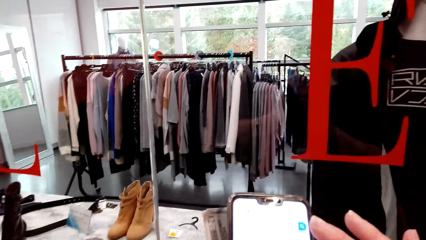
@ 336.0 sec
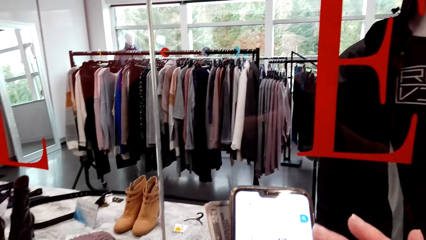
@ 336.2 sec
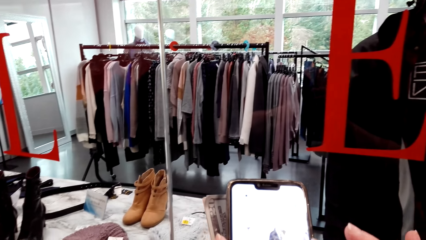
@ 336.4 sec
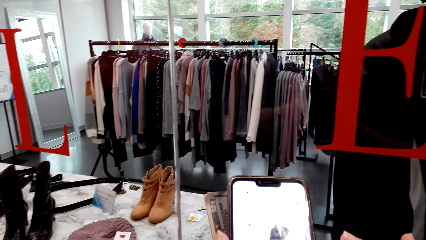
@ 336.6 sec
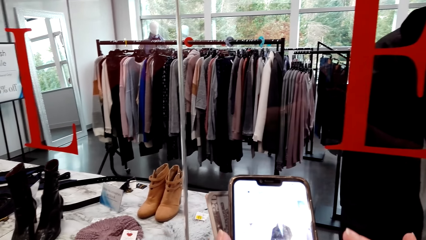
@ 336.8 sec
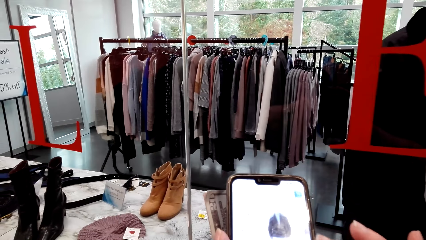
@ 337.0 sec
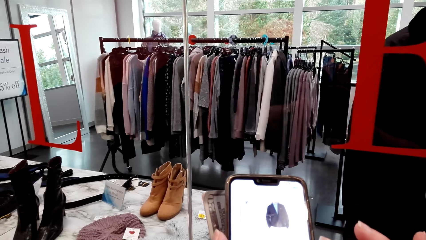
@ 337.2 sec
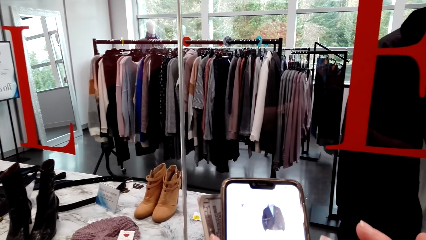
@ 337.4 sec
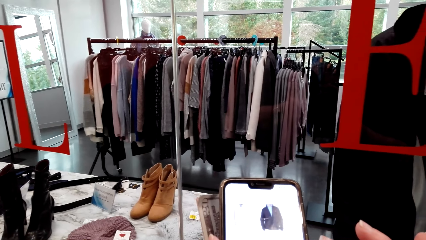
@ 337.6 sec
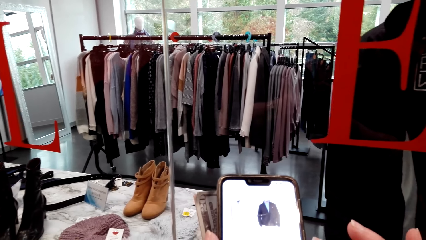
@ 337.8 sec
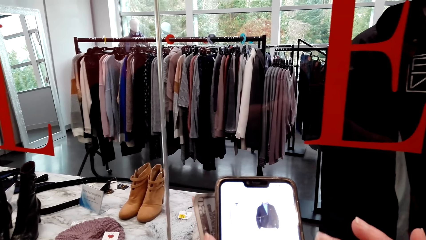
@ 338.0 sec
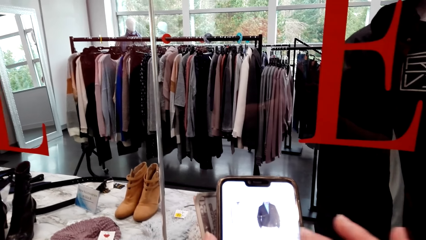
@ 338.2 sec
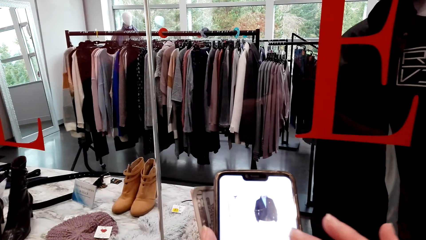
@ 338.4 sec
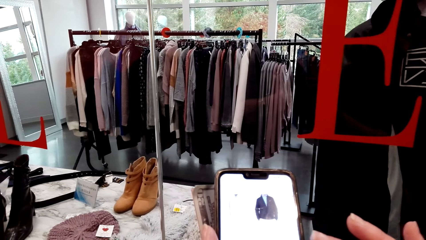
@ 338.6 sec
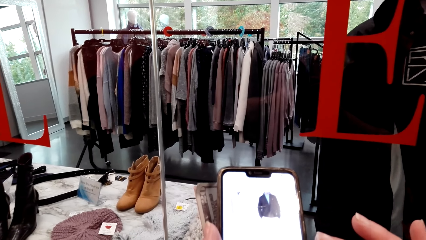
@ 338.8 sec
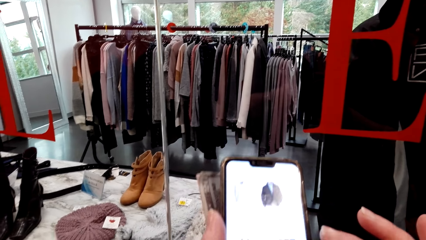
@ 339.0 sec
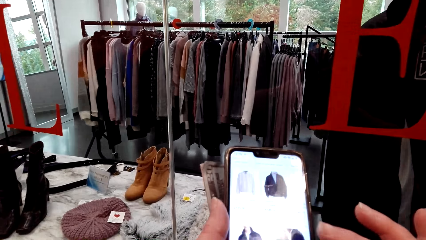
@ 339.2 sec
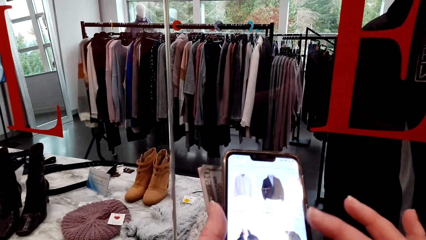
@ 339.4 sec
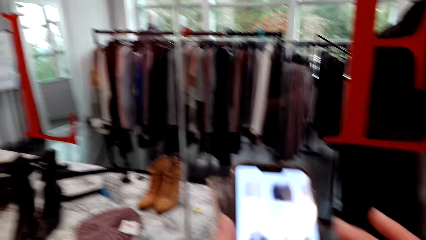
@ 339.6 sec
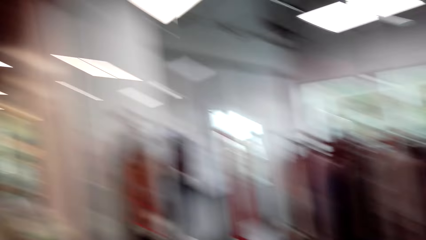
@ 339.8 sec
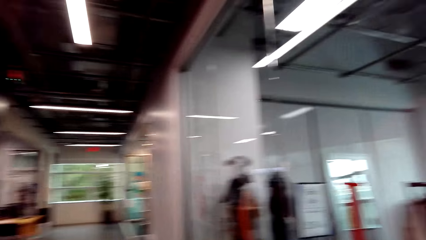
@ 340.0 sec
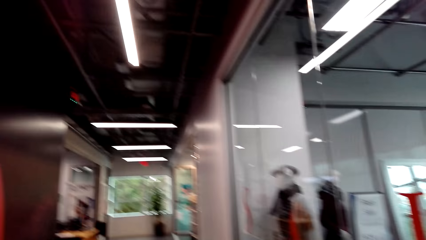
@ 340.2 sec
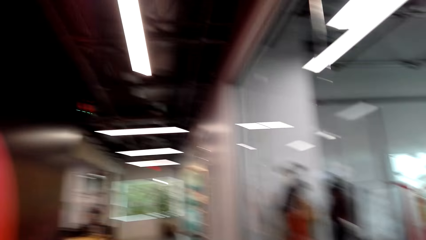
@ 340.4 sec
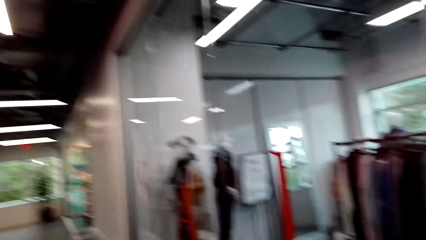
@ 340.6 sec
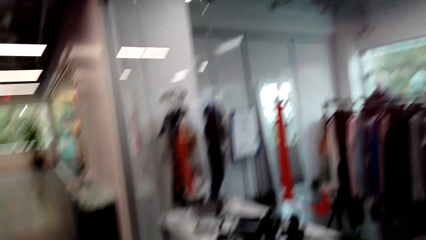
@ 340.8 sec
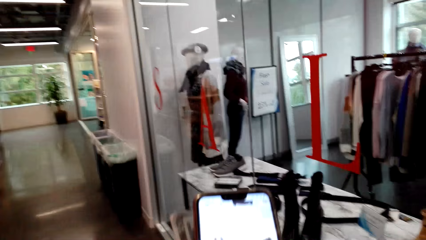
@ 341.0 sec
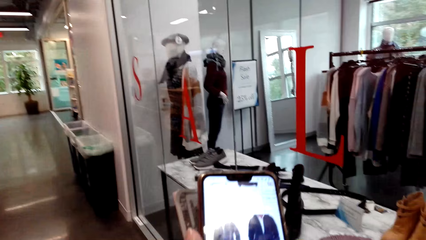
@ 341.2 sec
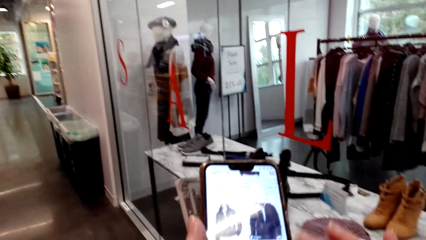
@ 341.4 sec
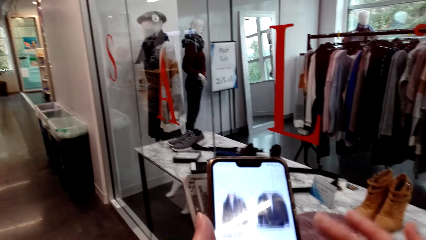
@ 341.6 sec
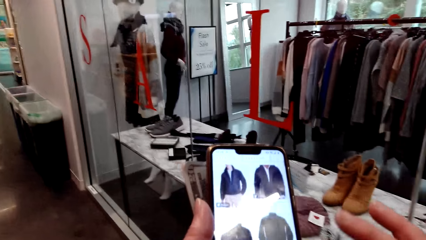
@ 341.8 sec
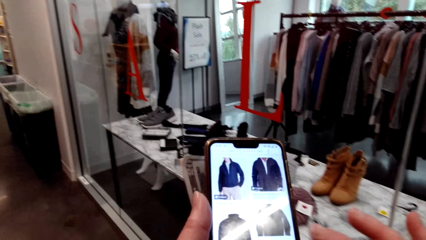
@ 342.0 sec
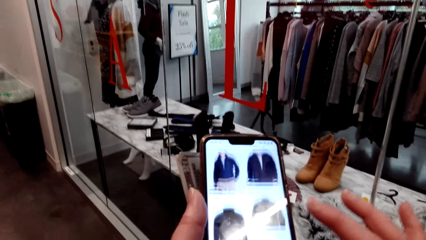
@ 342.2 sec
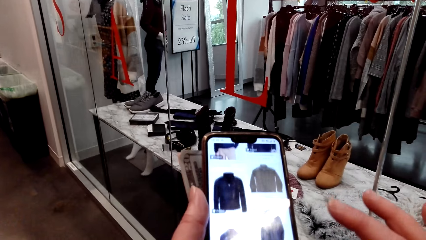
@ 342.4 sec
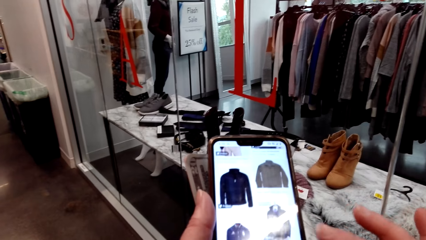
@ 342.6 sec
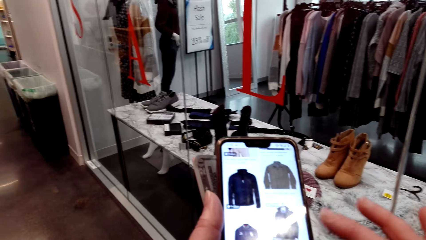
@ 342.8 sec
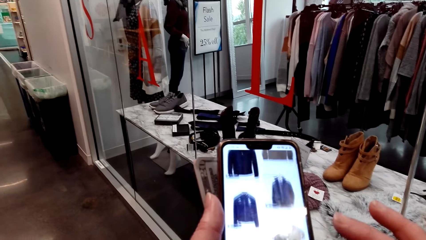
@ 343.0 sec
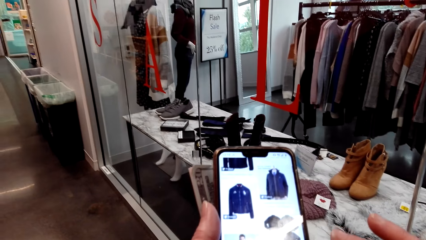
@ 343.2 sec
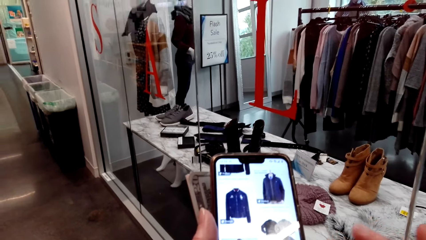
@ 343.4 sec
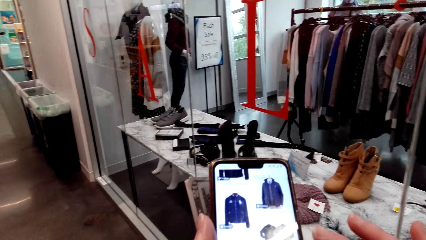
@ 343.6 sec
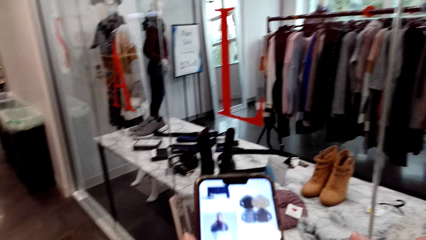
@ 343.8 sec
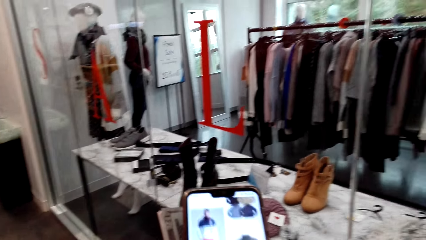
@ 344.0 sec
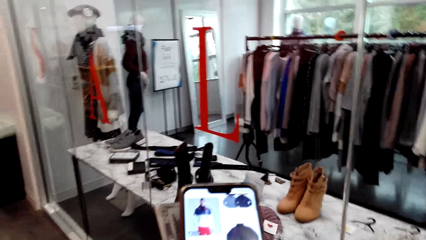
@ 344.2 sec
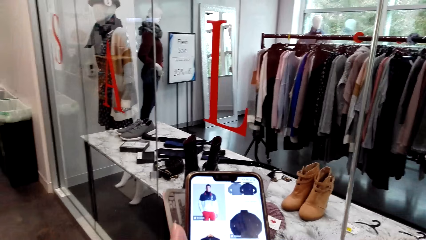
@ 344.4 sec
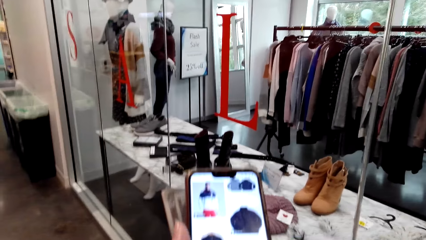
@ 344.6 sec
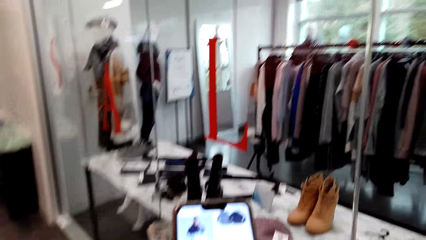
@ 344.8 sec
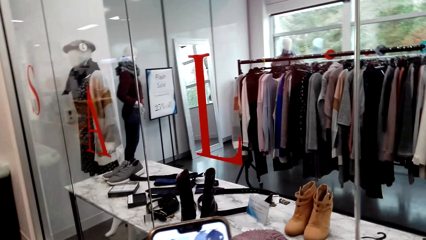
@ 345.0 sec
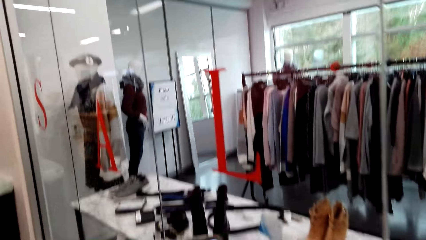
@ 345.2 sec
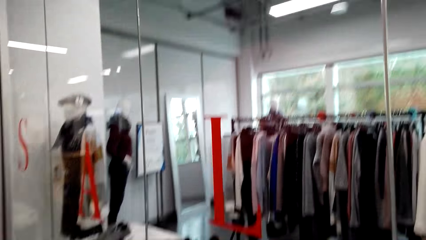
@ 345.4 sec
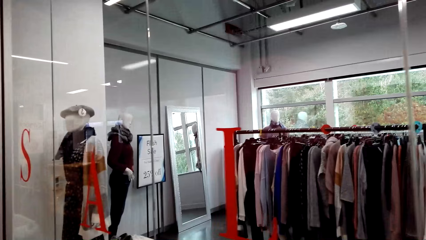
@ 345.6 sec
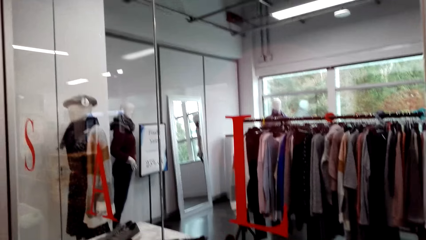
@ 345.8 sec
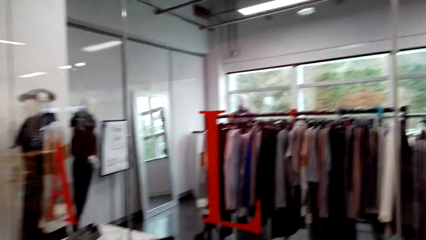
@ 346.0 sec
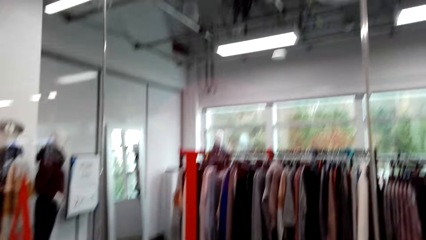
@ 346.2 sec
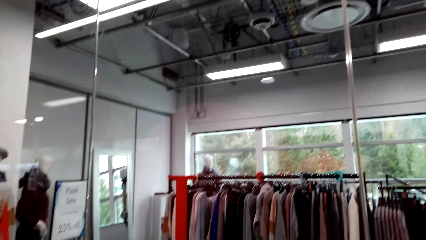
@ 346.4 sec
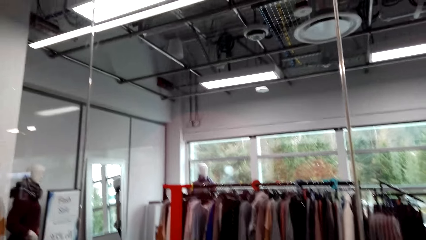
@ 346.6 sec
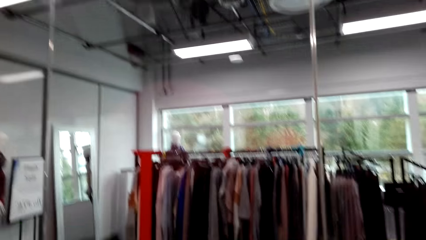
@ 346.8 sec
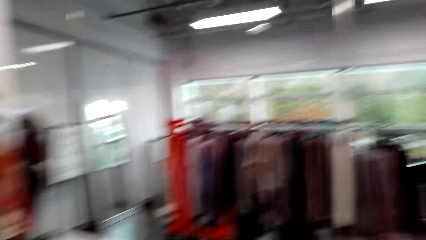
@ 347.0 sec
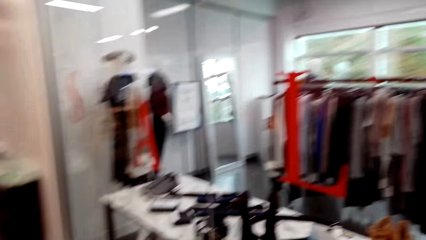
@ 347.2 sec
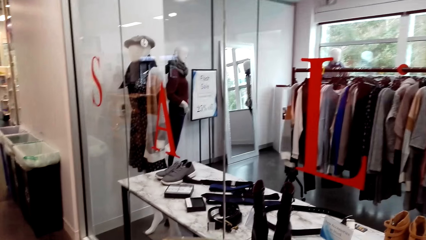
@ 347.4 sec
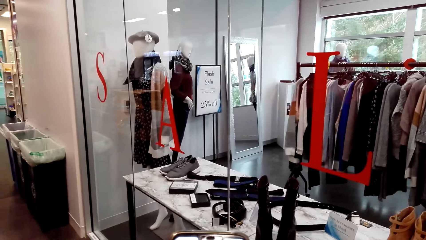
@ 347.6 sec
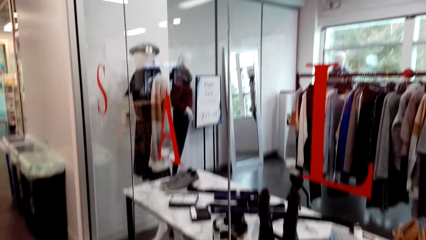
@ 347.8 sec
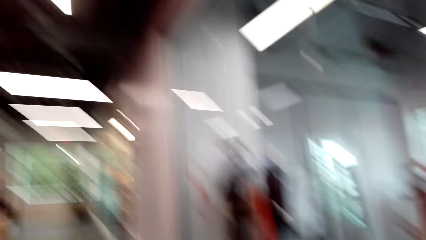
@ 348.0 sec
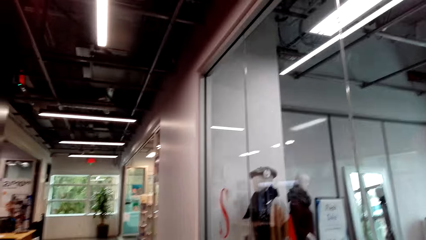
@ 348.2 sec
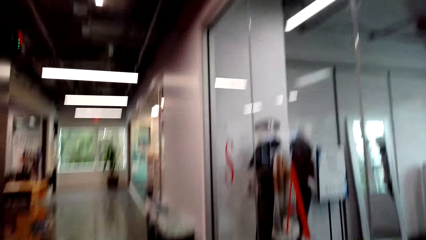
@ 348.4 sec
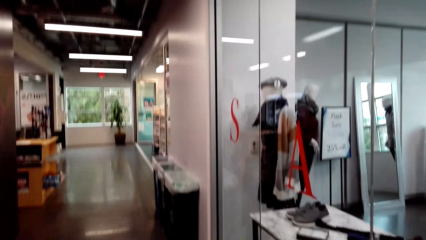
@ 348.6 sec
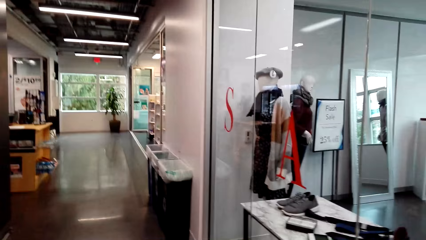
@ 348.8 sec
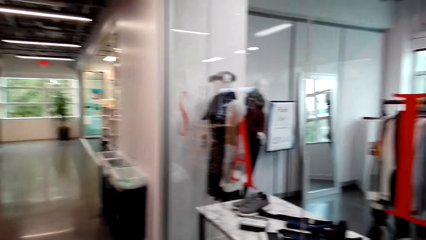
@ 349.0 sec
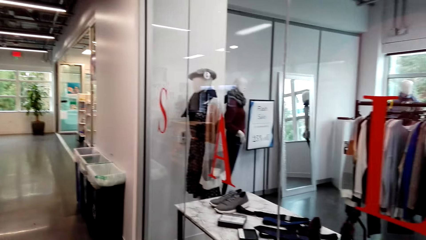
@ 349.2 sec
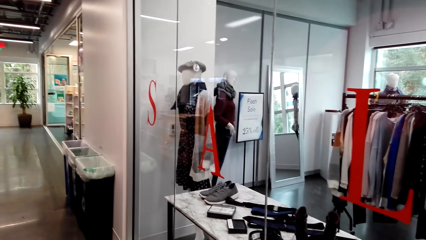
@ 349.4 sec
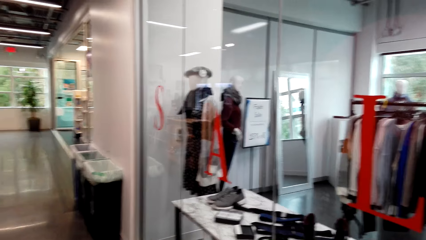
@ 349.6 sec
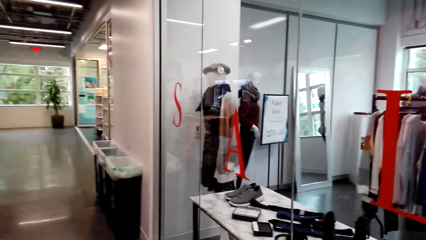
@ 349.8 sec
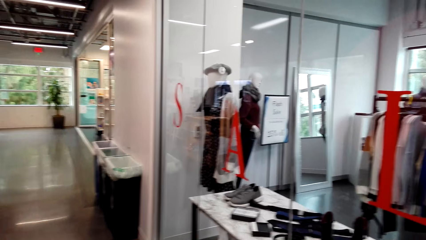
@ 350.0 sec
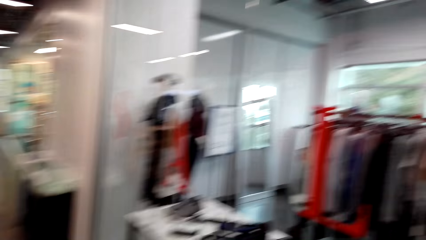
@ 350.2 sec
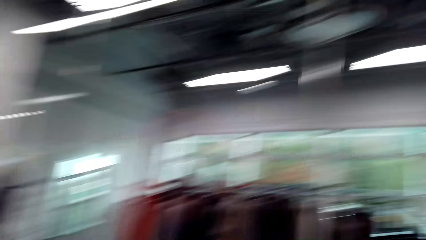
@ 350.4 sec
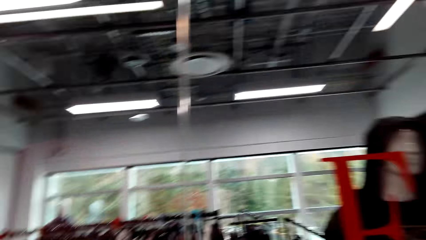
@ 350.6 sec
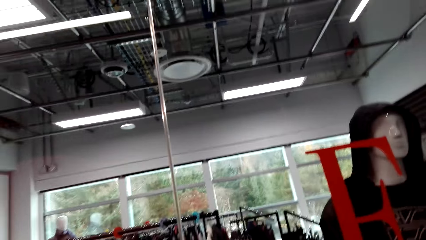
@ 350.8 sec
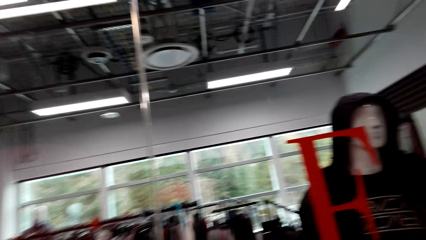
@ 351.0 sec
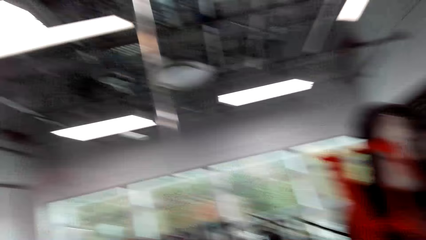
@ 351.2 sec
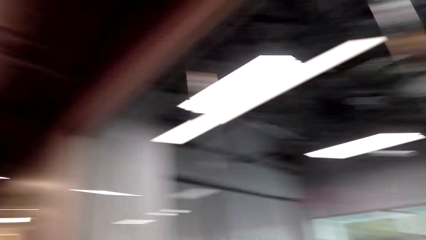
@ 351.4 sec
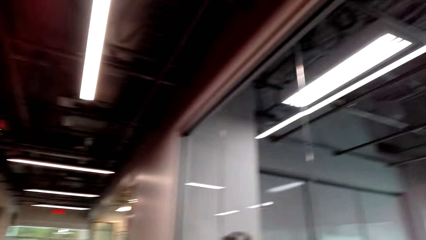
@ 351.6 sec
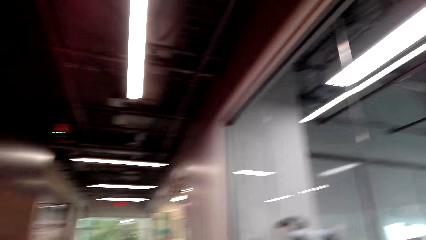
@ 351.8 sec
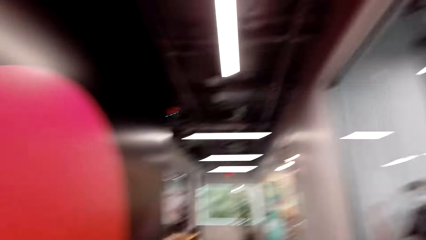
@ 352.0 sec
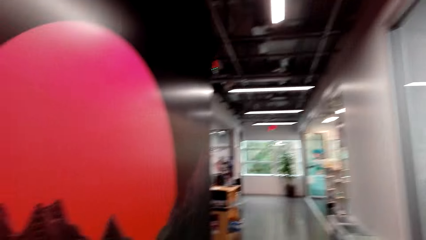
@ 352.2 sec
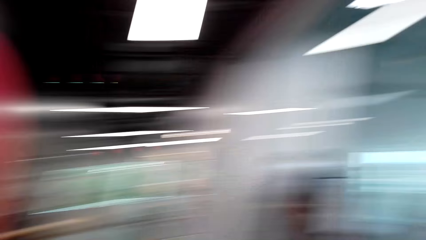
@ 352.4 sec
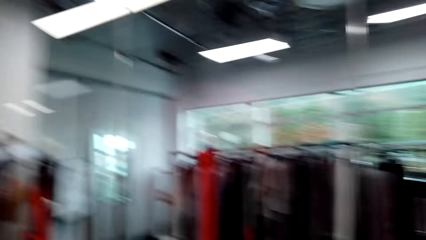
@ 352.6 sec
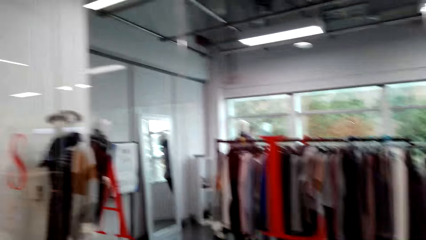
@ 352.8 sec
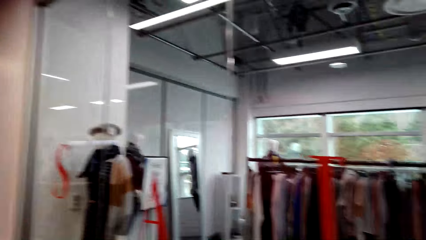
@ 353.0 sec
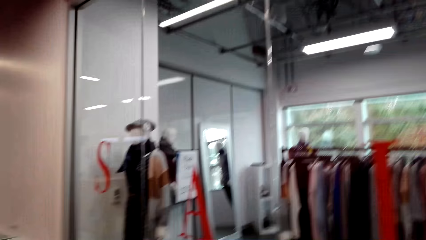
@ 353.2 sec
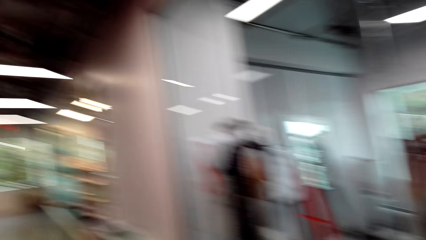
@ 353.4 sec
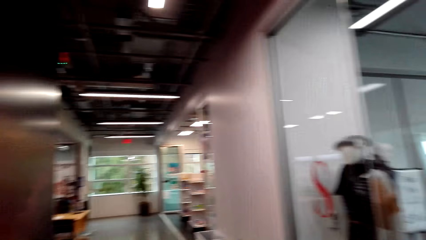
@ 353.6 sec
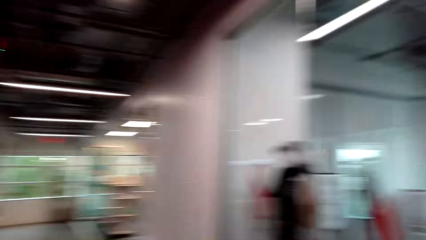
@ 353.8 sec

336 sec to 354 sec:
The camera wearer speaks to a woman. They scroll the phone. They look around the corridor. They speak to the woman. The woman speaks to the camera wearer. The camera wearer stares at the mannequin. They look at the corridor. They speak to the woman.
